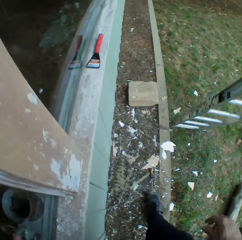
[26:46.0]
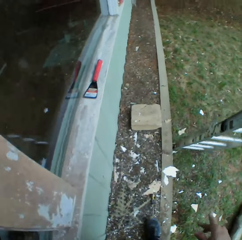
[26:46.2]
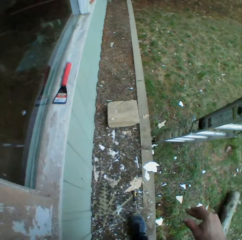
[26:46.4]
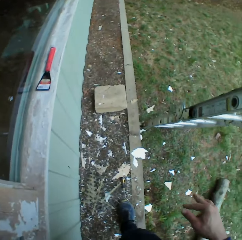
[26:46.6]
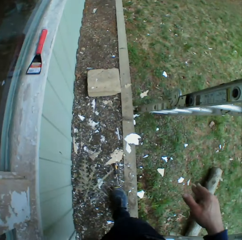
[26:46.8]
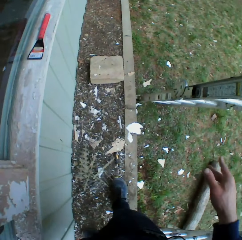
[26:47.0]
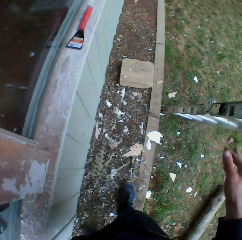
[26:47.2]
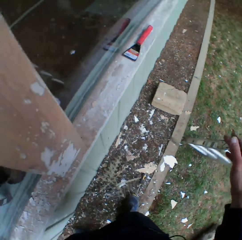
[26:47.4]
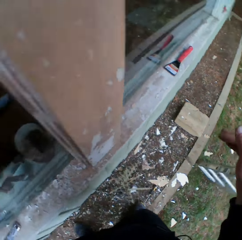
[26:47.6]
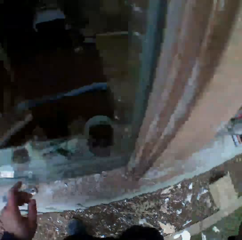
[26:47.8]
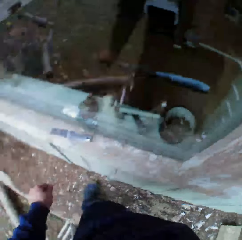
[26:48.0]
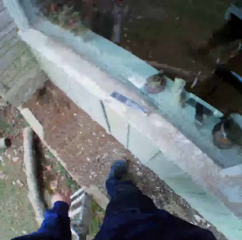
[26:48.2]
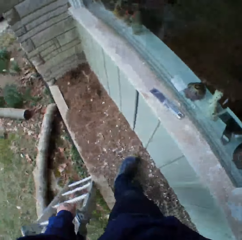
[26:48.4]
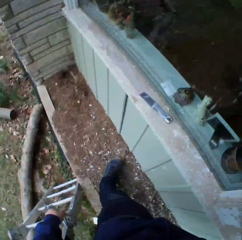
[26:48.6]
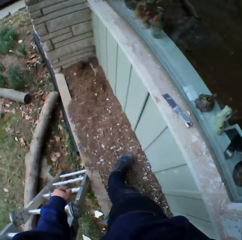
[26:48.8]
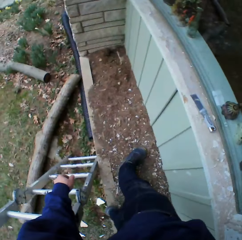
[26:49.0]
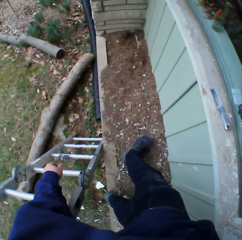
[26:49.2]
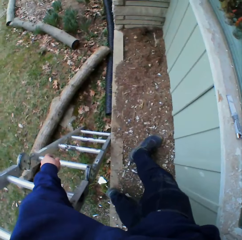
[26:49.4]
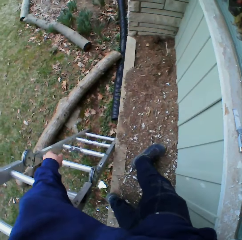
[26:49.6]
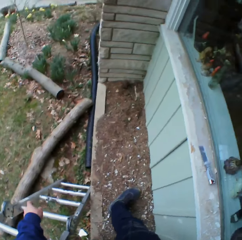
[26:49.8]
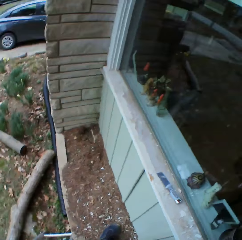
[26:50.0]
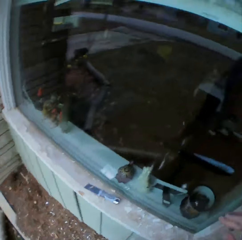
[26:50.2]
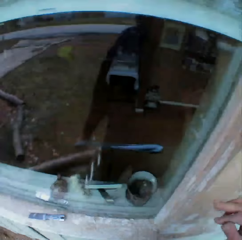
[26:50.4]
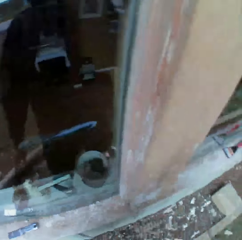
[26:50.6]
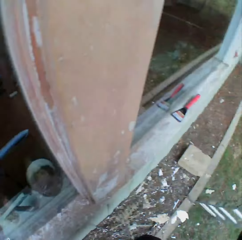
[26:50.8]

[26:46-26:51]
The camera wearer looks around.

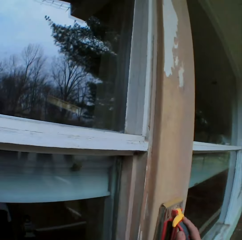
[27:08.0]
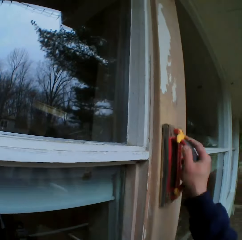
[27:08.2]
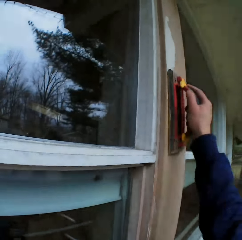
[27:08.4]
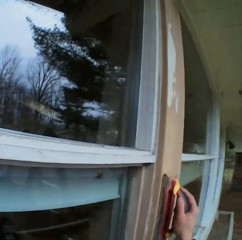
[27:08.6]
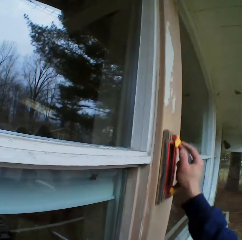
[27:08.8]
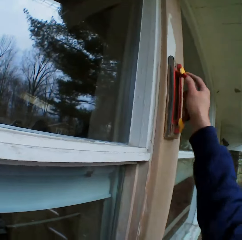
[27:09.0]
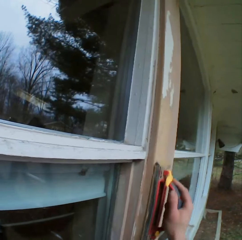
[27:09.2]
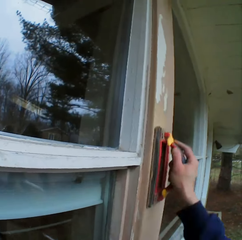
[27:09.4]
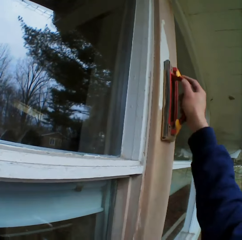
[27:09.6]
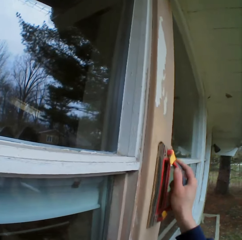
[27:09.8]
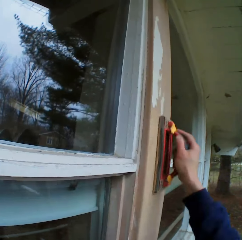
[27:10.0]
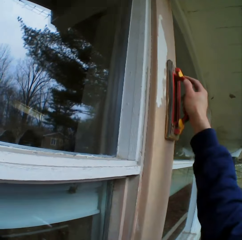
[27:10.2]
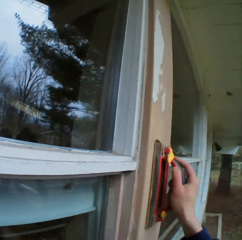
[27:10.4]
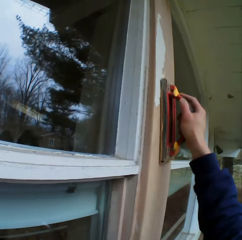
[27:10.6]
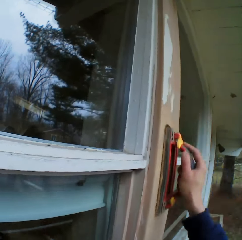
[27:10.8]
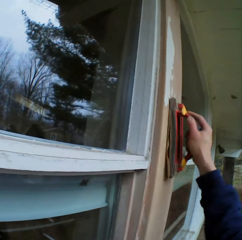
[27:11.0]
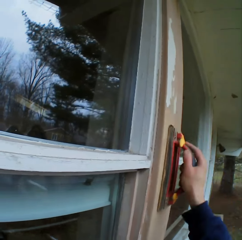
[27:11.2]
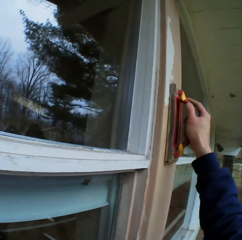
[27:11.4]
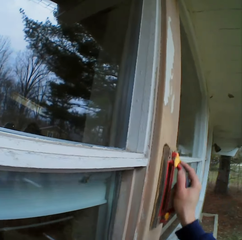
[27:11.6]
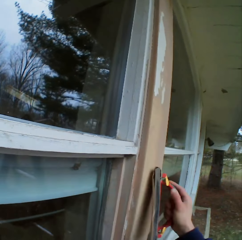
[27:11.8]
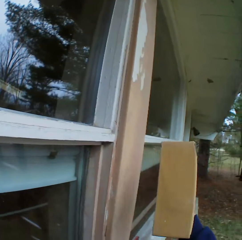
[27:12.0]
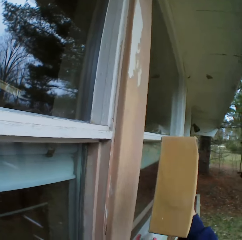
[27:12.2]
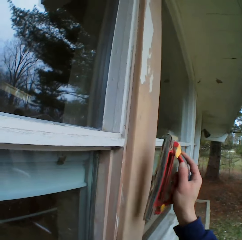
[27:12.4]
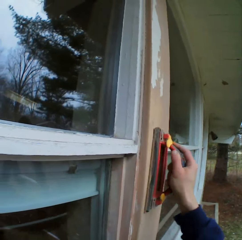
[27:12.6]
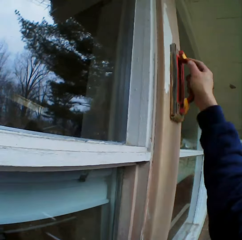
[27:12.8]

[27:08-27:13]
The camera wearer scrubs a window pane with a scraper.

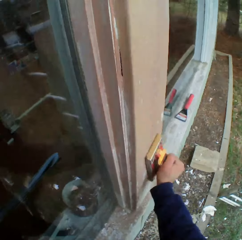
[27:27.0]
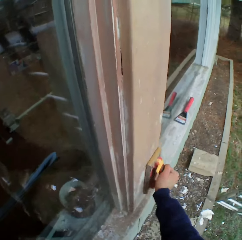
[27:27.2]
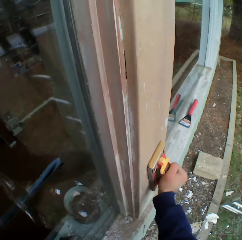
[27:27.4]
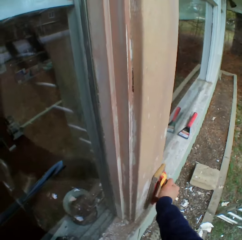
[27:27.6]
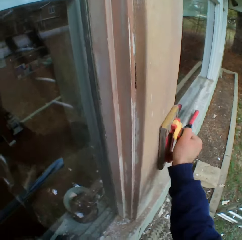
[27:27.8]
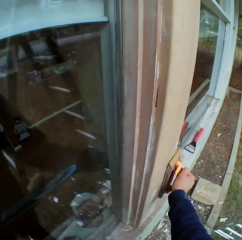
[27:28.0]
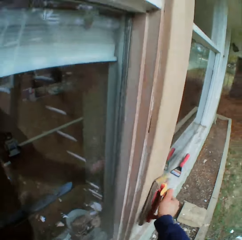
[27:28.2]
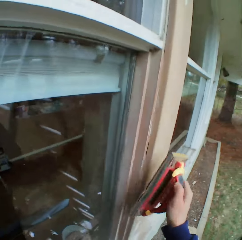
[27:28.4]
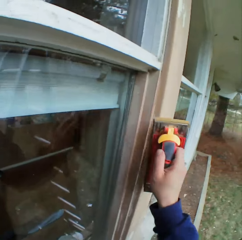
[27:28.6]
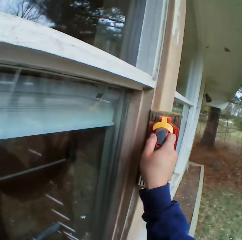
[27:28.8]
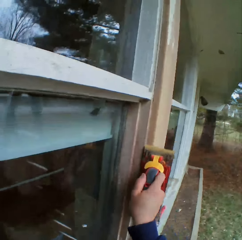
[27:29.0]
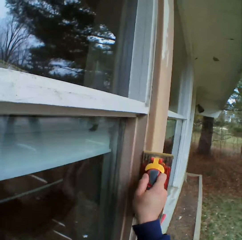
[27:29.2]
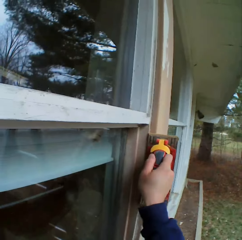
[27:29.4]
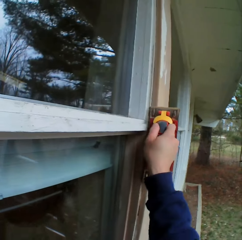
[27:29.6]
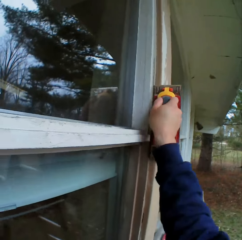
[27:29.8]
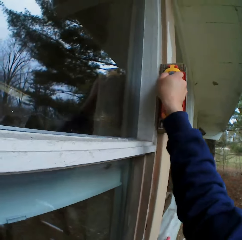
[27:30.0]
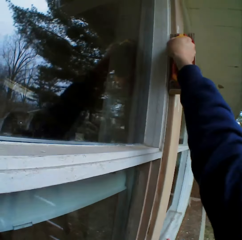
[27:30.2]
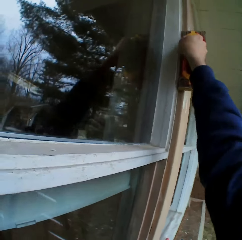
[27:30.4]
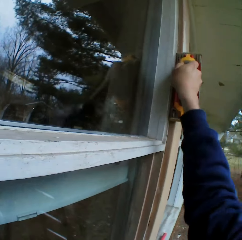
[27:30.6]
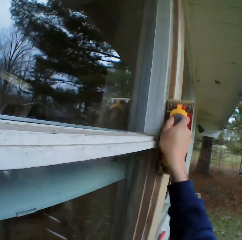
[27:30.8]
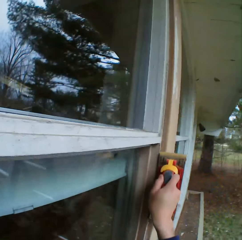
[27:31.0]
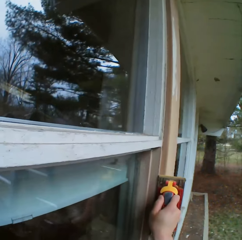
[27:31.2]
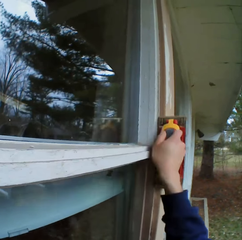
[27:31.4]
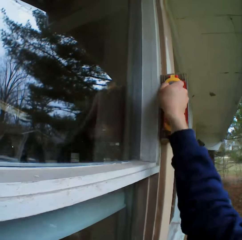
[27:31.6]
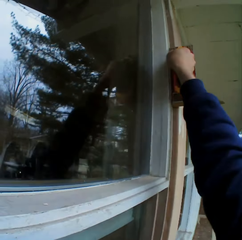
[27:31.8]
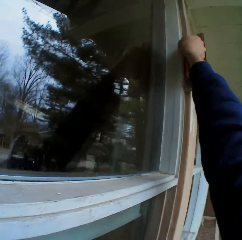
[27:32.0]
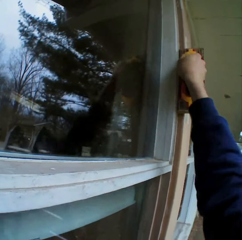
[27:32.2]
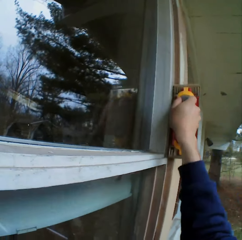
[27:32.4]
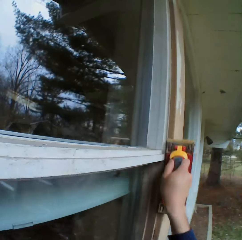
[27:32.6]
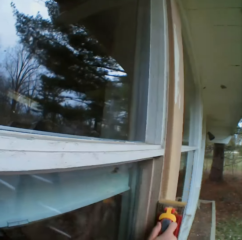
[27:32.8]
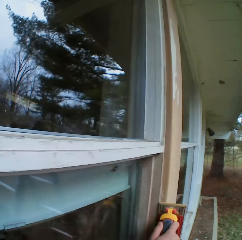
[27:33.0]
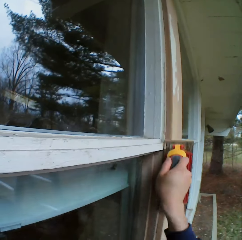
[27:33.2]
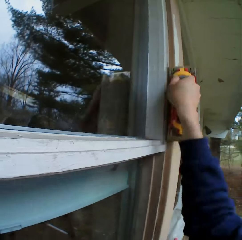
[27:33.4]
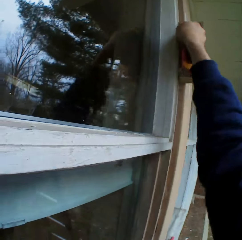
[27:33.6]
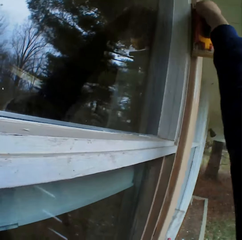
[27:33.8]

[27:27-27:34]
The camera wearer smoothens the edges of the wall with a sandpaper.

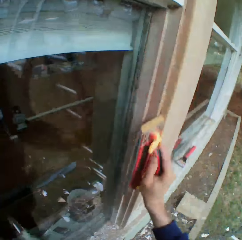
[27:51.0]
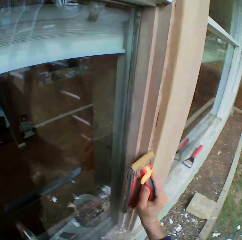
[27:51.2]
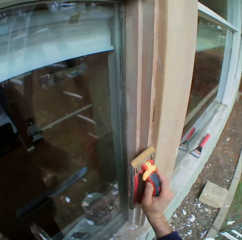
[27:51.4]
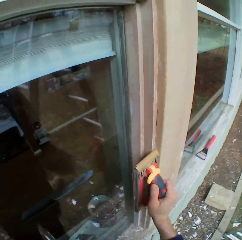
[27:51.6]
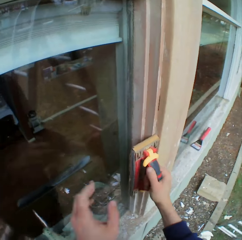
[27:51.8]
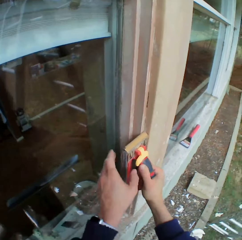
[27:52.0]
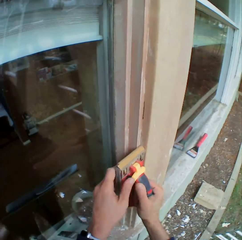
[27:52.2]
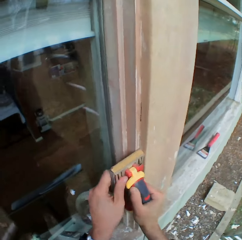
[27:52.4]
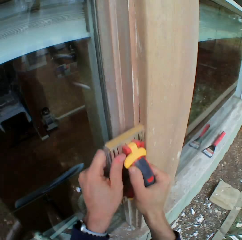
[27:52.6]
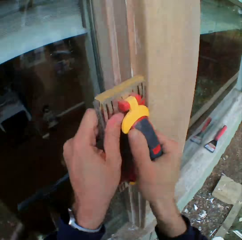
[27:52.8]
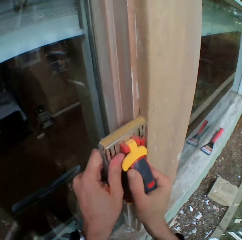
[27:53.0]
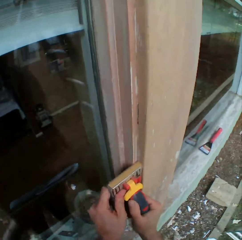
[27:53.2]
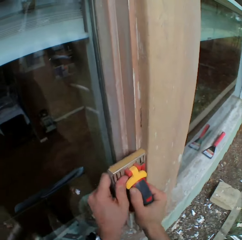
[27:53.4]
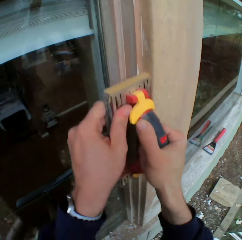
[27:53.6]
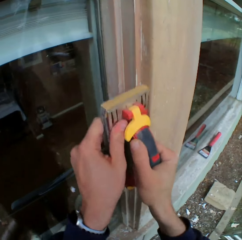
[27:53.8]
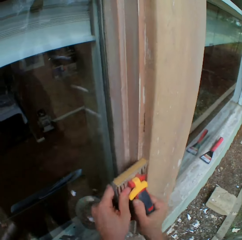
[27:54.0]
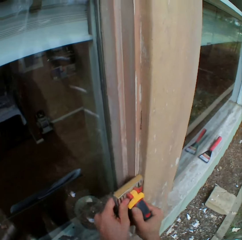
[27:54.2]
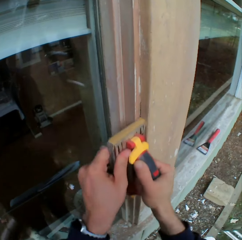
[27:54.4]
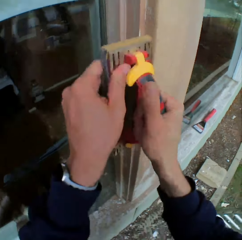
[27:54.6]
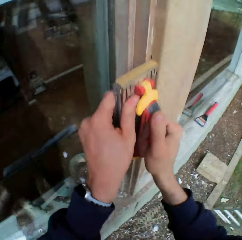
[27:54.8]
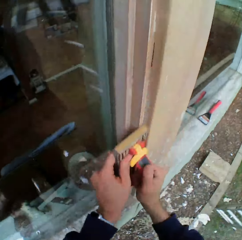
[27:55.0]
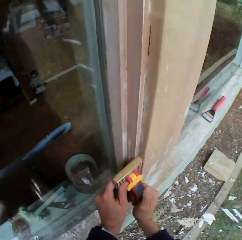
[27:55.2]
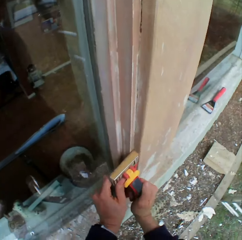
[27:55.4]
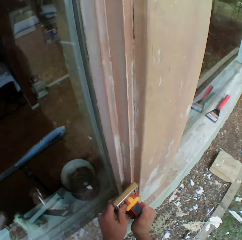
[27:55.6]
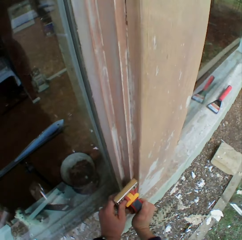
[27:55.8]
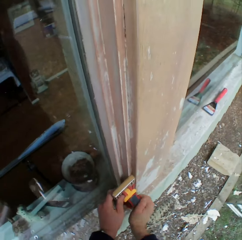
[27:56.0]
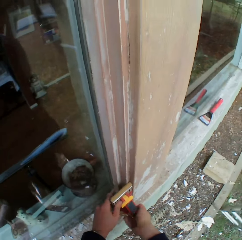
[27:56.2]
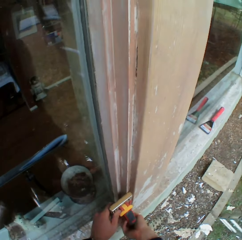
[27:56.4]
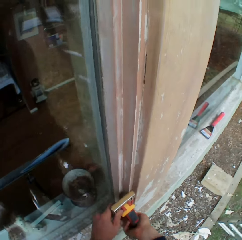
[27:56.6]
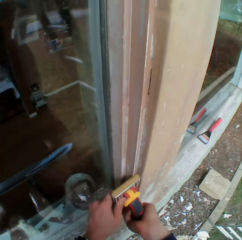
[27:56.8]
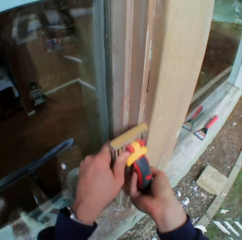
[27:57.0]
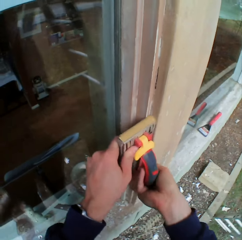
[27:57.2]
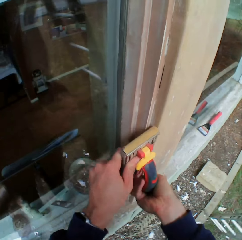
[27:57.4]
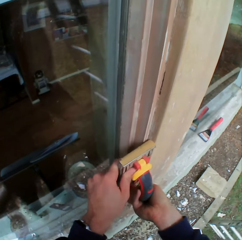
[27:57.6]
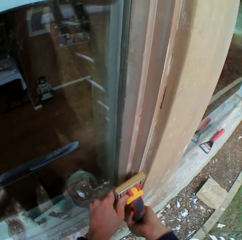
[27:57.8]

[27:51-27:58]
The camera wearer holds the sandpaper with both hands.

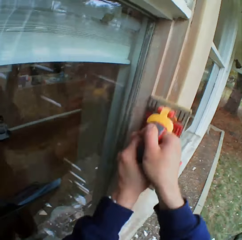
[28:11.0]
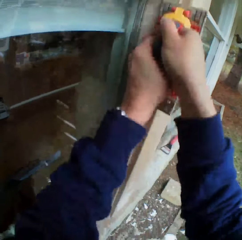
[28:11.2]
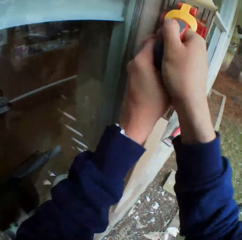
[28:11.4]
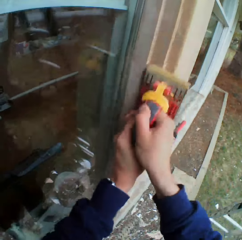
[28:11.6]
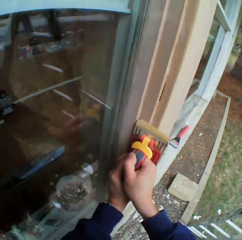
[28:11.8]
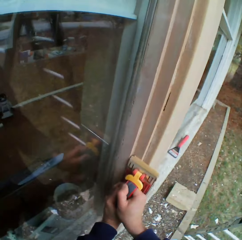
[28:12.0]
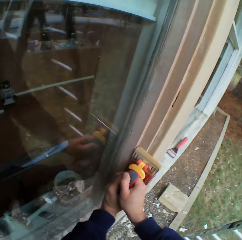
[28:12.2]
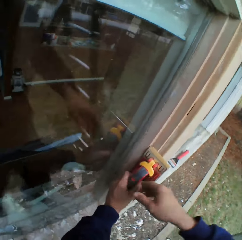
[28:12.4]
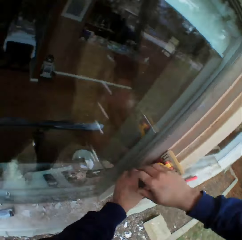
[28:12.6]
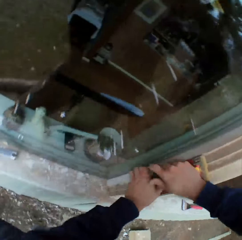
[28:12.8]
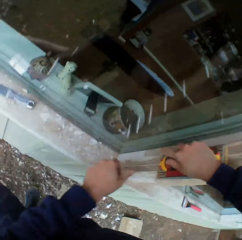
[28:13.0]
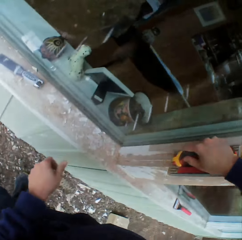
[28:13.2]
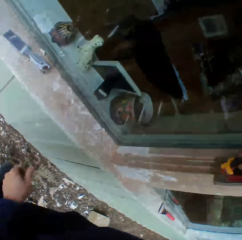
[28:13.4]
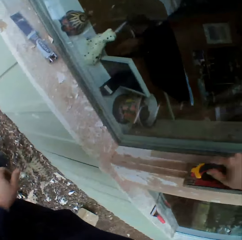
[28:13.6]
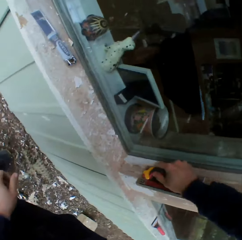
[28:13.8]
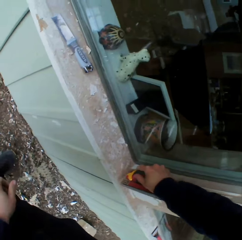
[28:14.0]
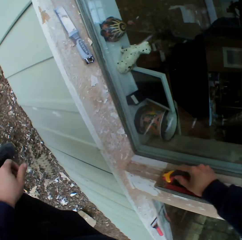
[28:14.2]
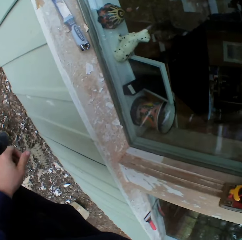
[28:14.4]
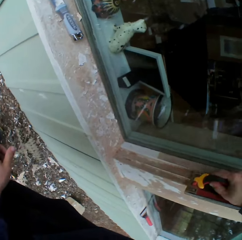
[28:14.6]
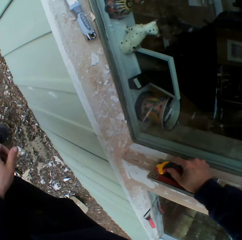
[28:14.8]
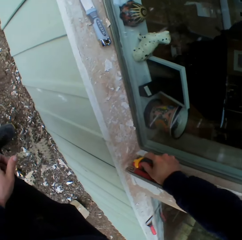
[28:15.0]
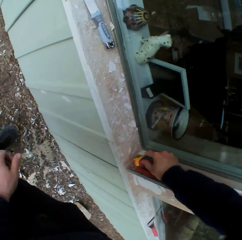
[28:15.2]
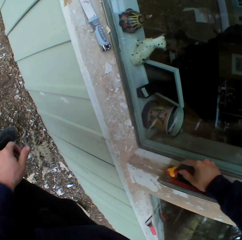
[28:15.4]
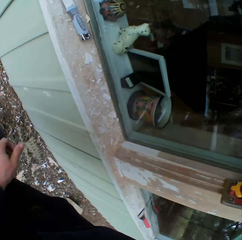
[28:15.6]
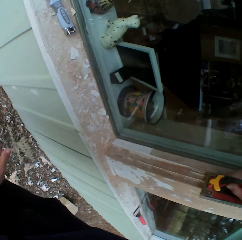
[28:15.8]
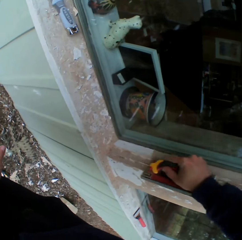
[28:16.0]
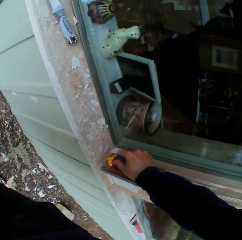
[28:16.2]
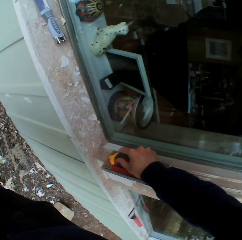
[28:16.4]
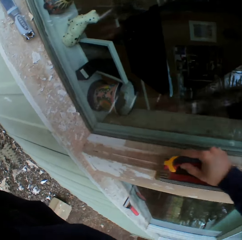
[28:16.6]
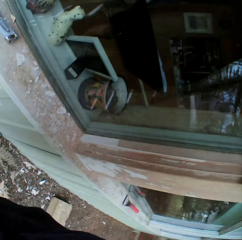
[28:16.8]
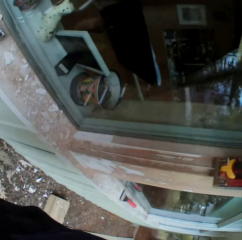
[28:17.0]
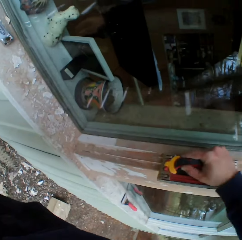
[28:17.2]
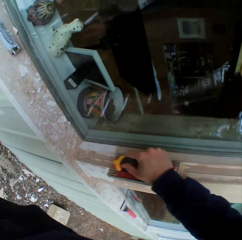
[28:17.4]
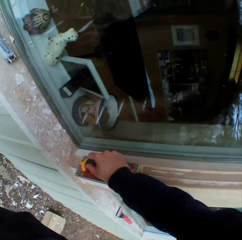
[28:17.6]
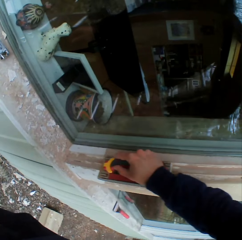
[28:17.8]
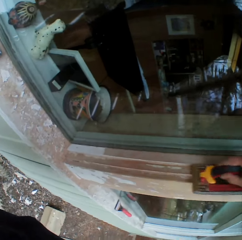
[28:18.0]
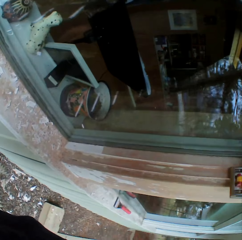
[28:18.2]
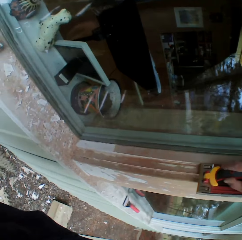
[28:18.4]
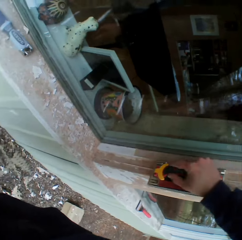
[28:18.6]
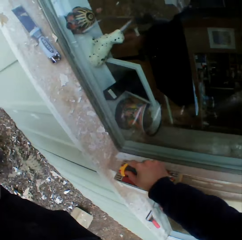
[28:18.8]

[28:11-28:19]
The camera wearer turns beside the surface. He holds the sandpaper with his right hand. He smoothens the wall with the sandpaper.
